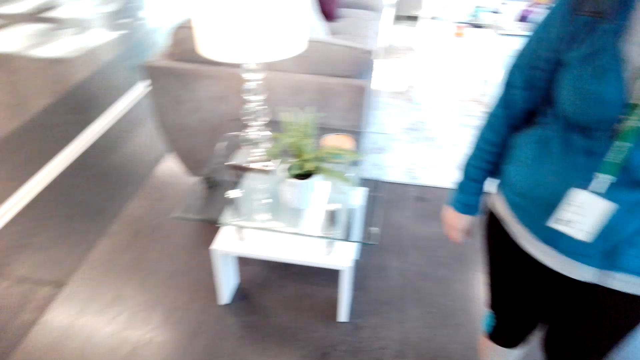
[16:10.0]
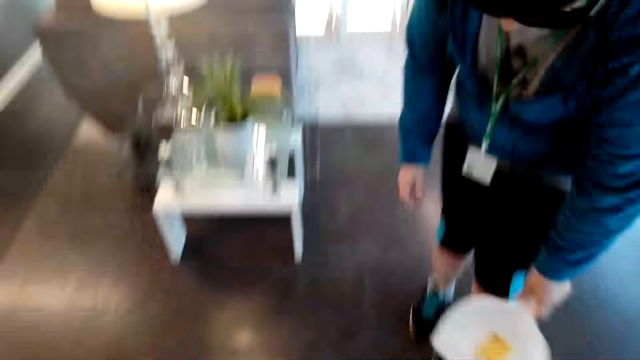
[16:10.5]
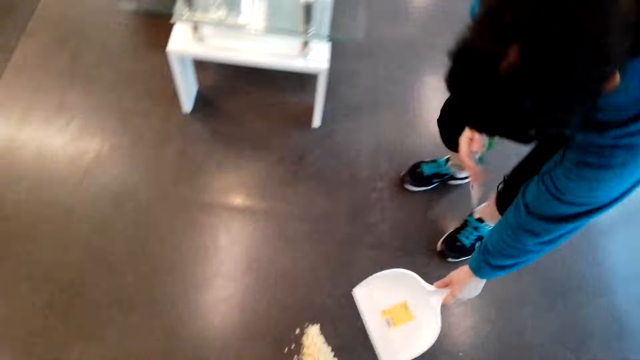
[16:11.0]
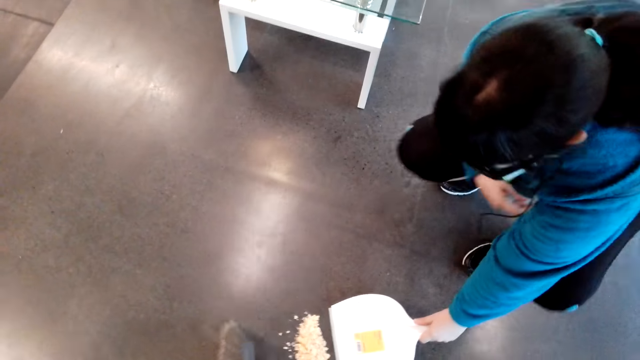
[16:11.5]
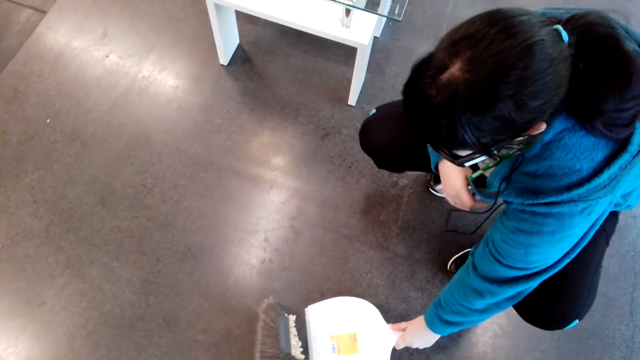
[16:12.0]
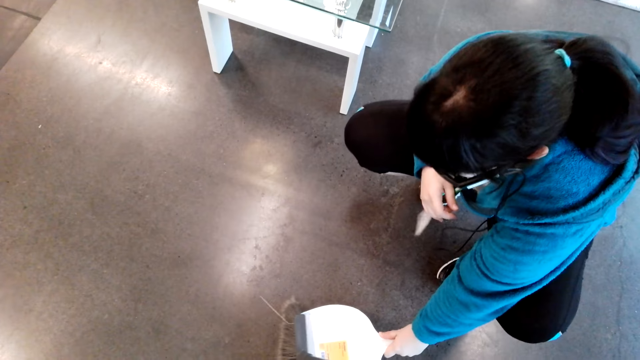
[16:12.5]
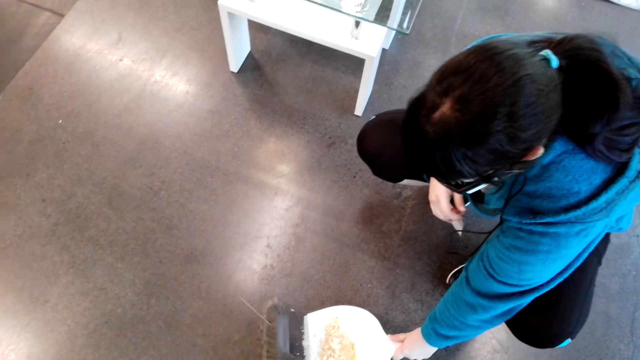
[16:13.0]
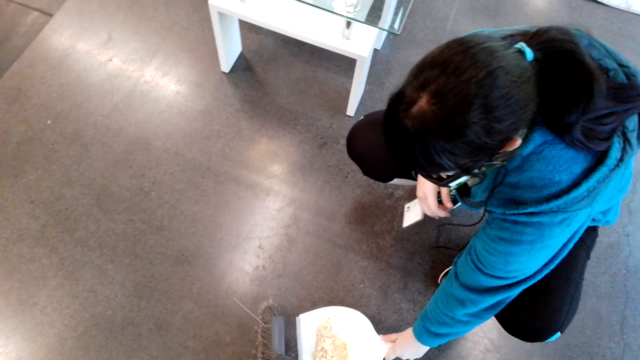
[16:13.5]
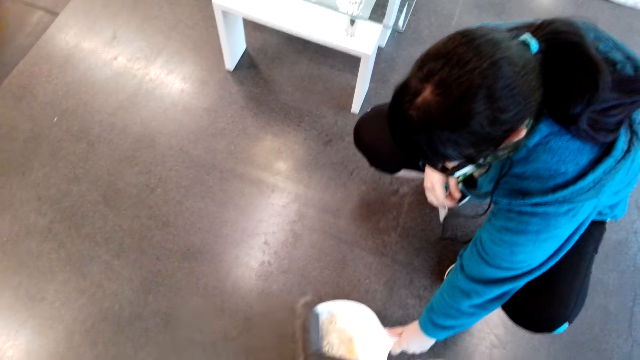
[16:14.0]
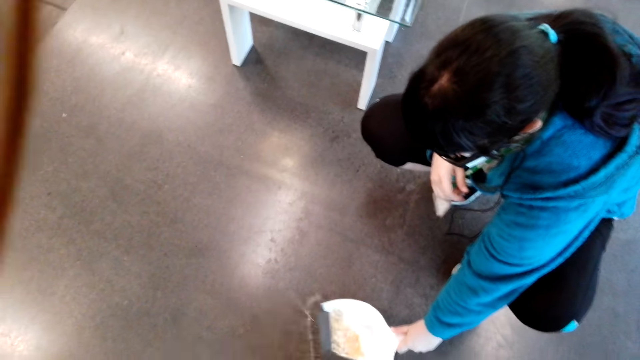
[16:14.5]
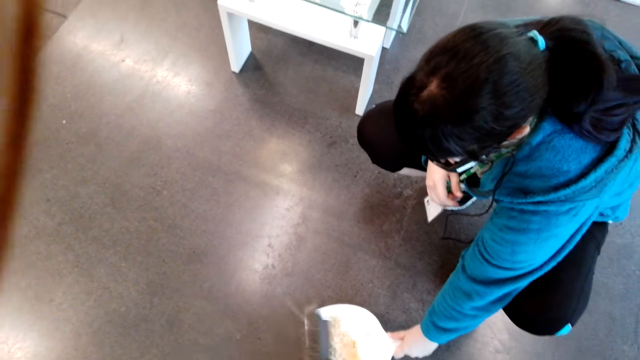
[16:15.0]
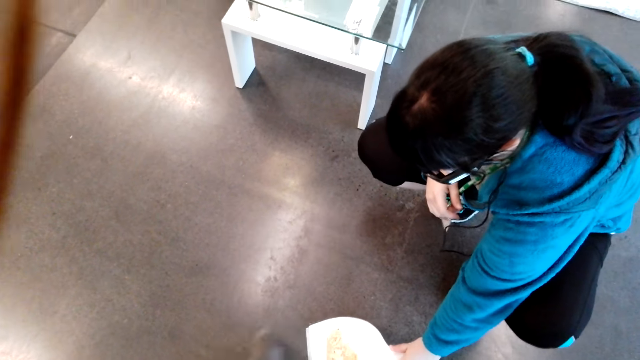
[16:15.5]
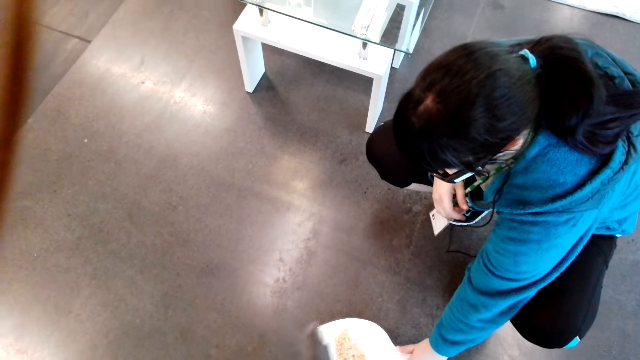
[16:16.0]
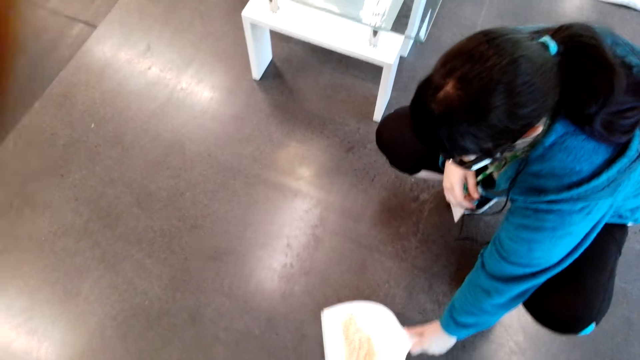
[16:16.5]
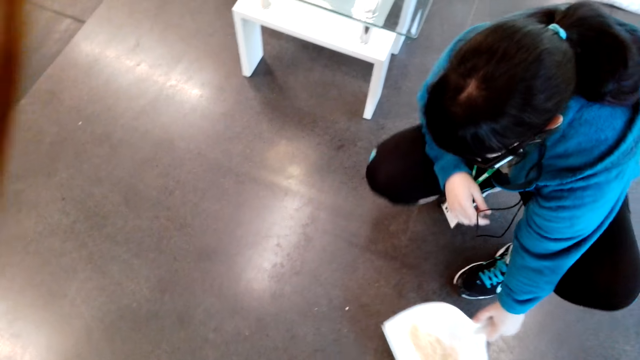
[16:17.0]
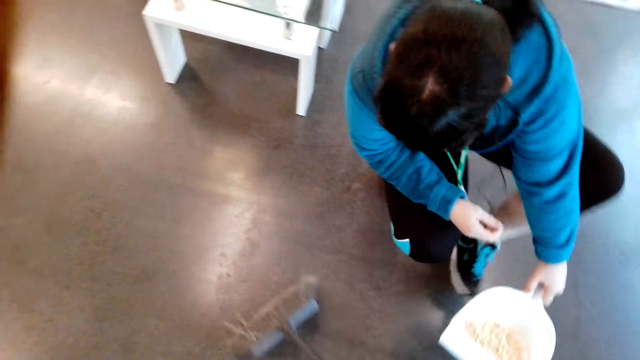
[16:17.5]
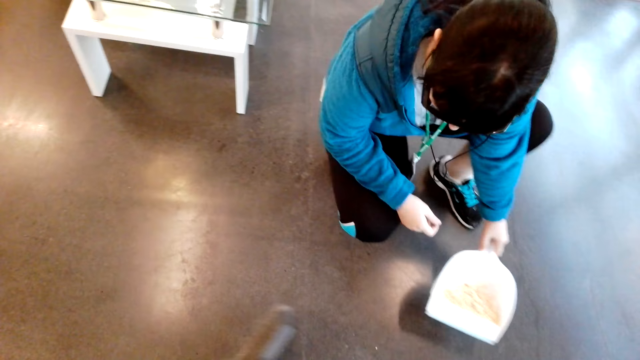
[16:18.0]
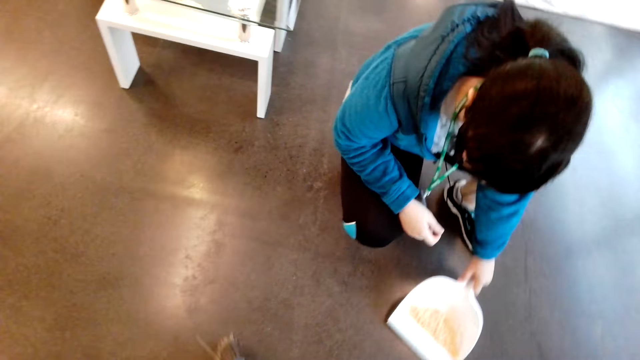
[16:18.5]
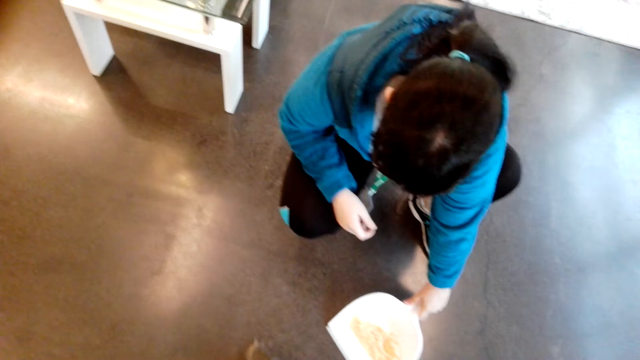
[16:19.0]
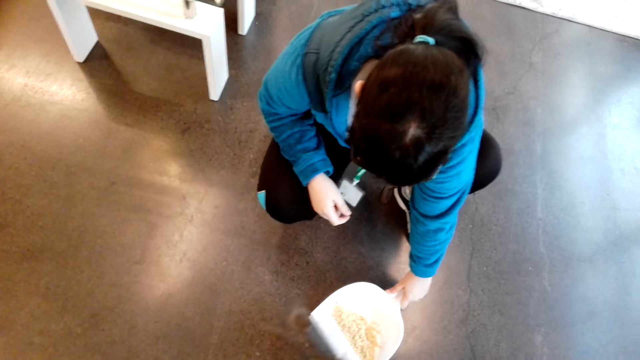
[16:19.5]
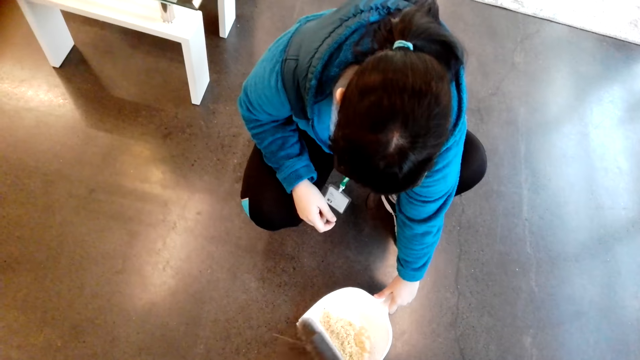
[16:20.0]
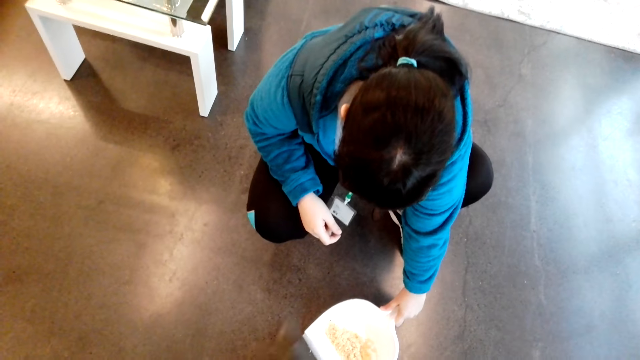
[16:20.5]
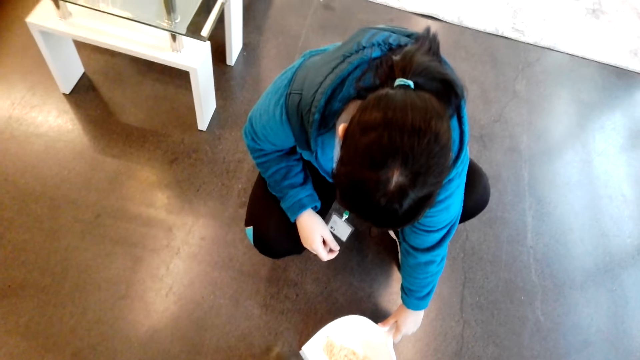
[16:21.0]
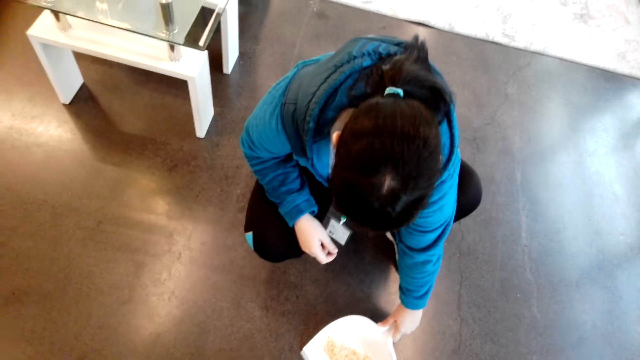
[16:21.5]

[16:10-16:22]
A man bends with the dustpan. The man puts the dustpan on the floor to pick dirt. The camera wearer places dirt on the dustpan.

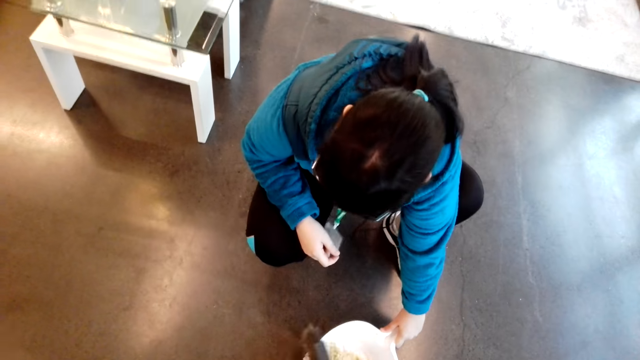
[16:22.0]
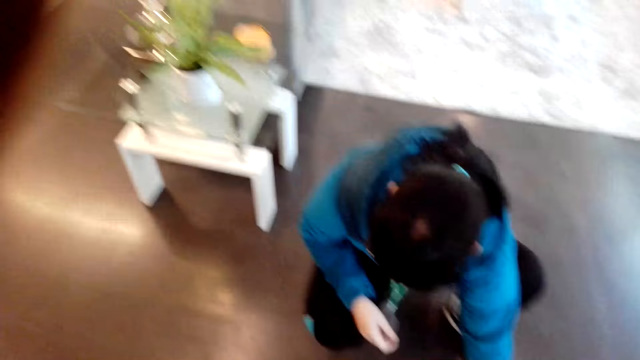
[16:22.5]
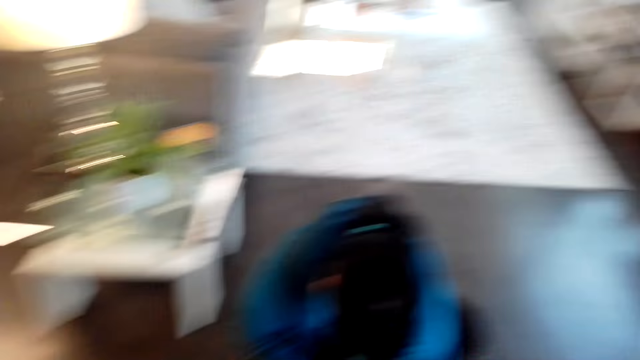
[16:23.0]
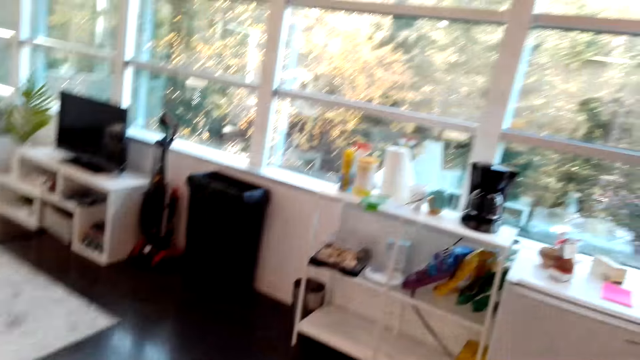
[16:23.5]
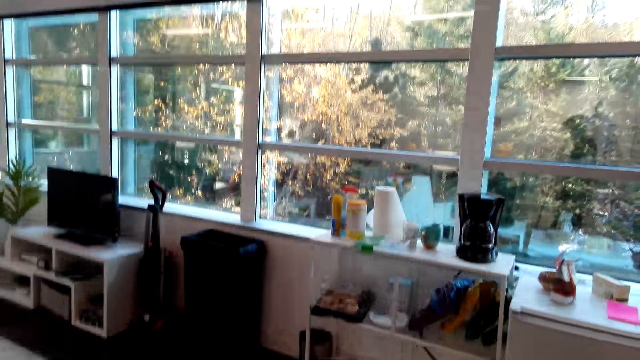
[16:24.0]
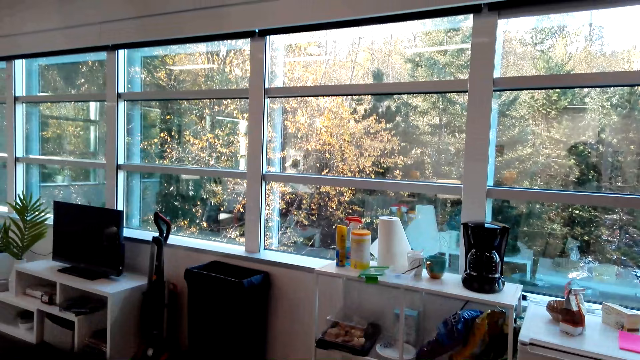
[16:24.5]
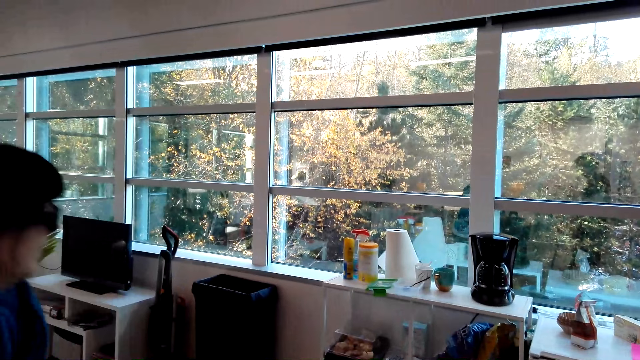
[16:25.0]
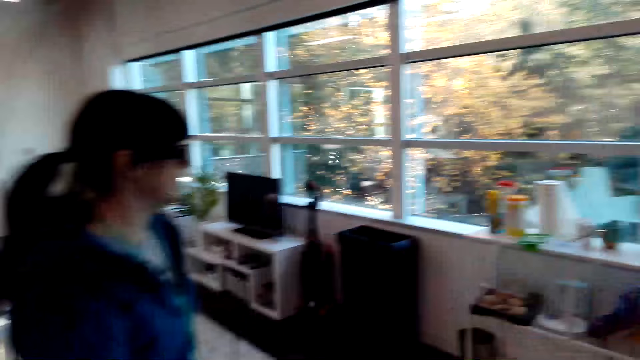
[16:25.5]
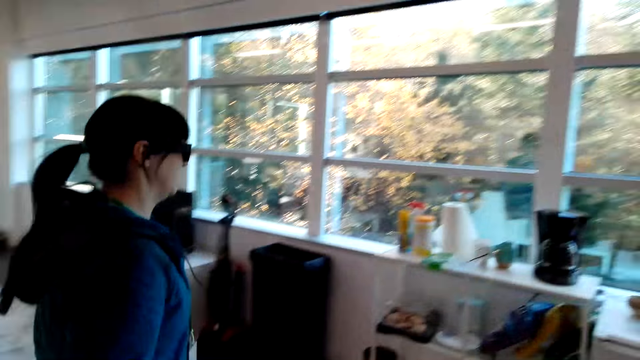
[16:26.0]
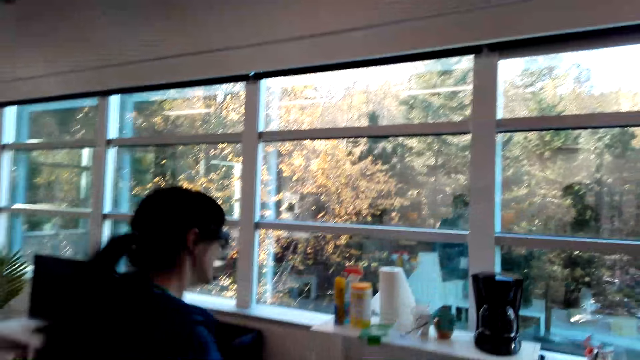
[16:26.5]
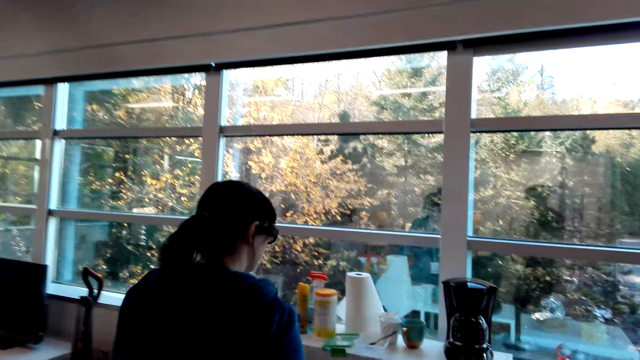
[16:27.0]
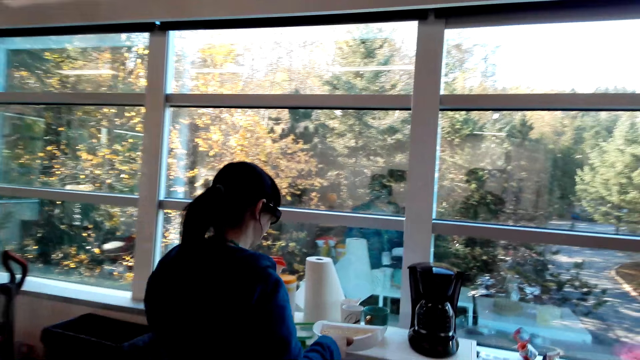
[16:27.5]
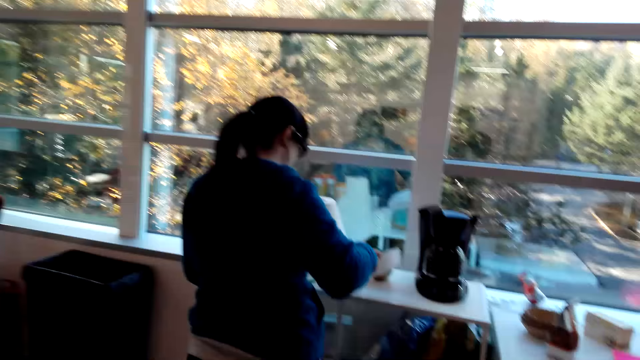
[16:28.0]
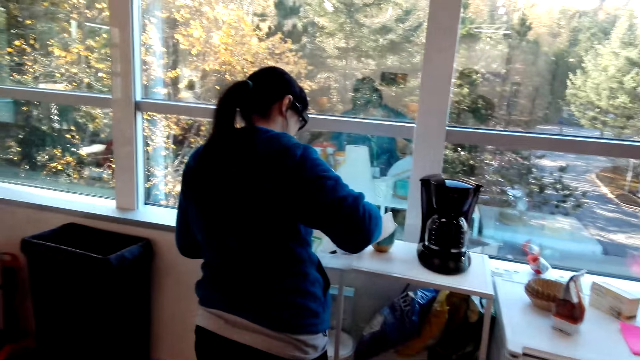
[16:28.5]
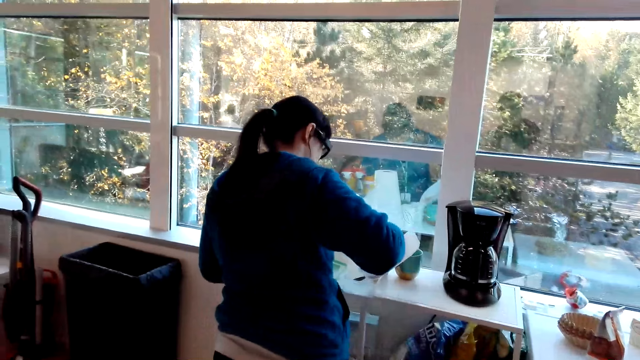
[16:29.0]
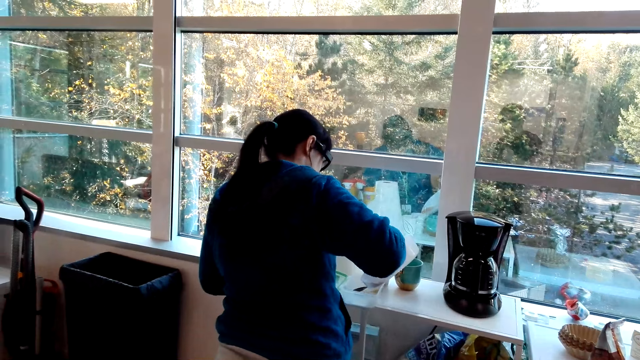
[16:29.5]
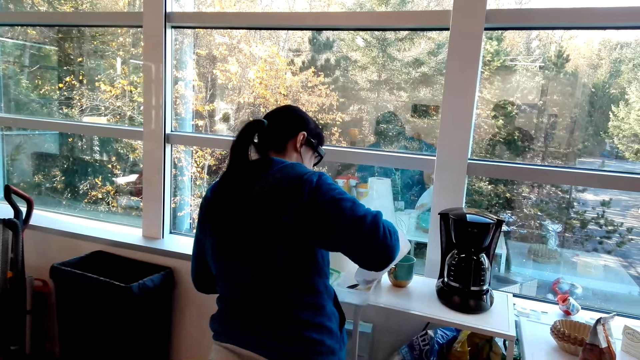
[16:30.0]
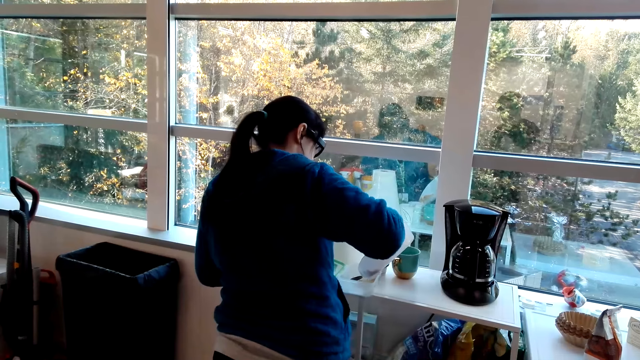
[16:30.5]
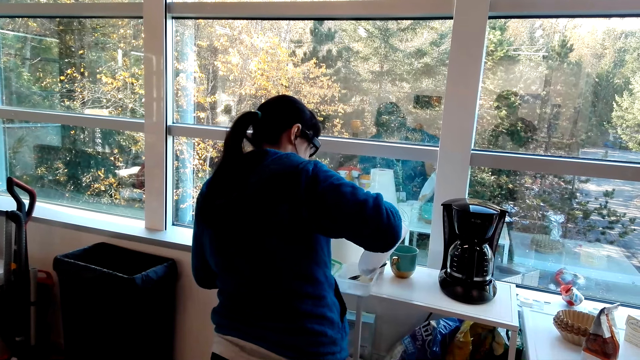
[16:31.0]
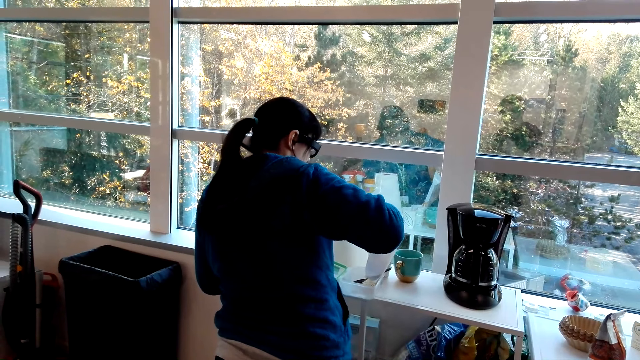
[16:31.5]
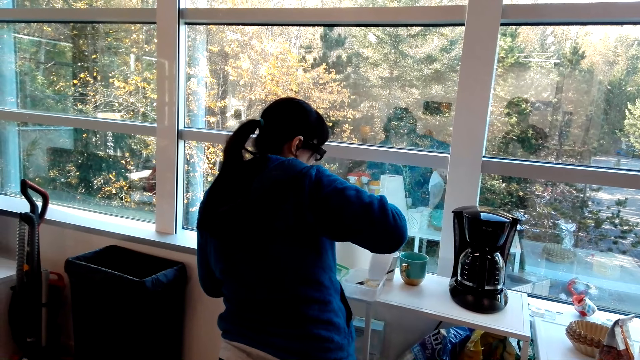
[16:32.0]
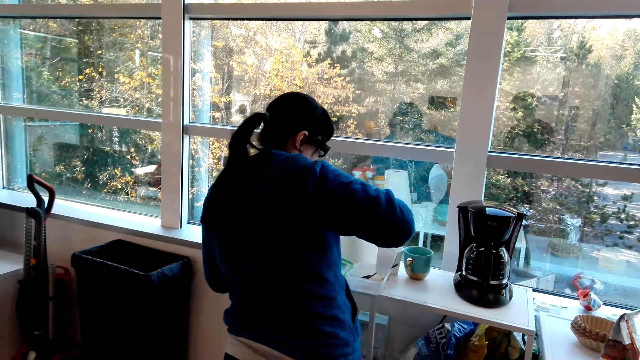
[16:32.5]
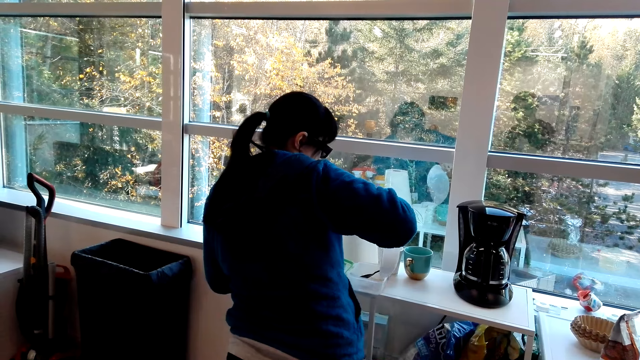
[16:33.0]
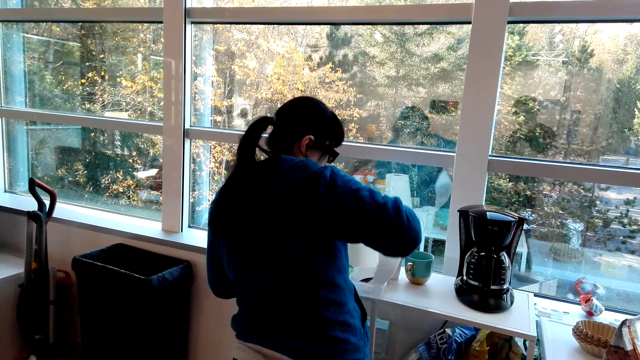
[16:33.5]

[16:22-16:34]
A woman puts dust in the container.
